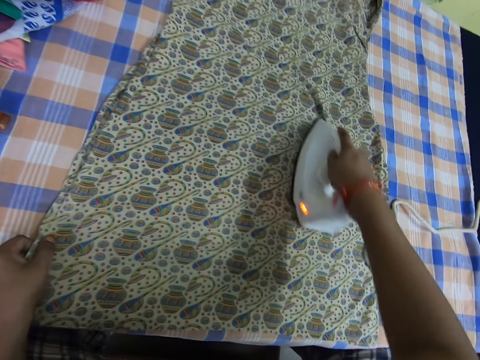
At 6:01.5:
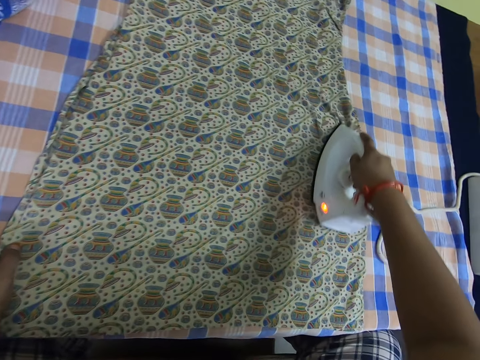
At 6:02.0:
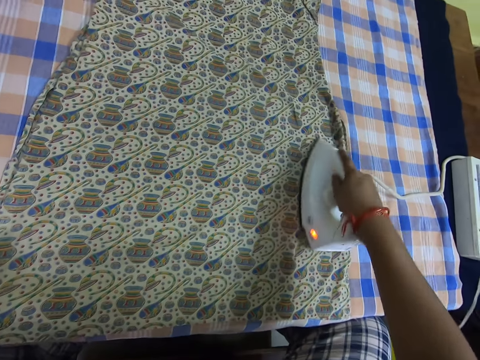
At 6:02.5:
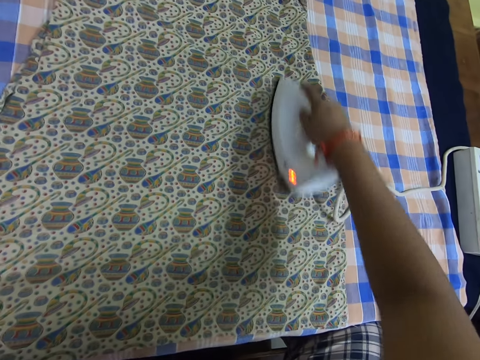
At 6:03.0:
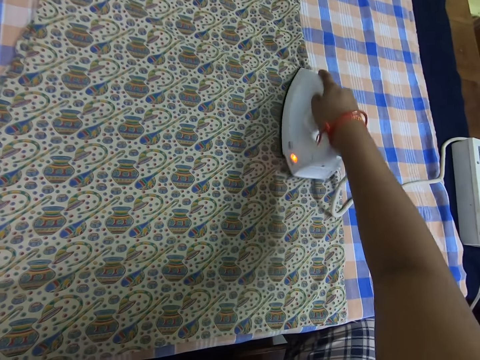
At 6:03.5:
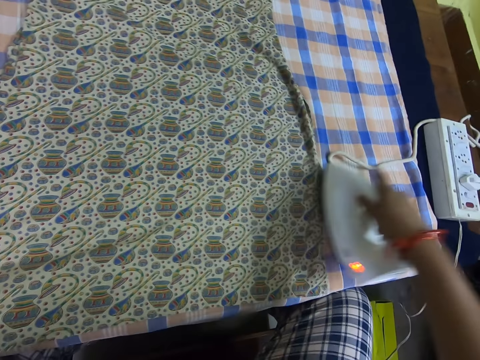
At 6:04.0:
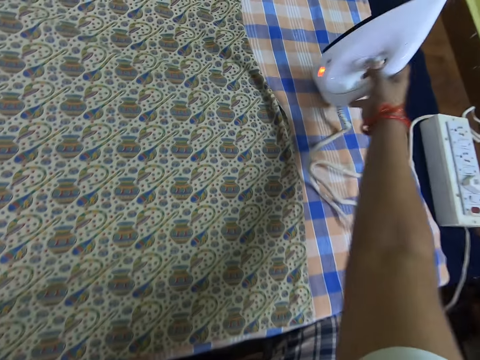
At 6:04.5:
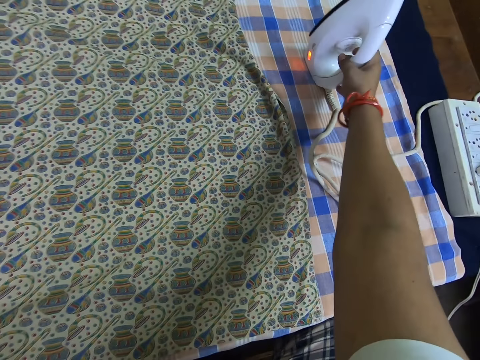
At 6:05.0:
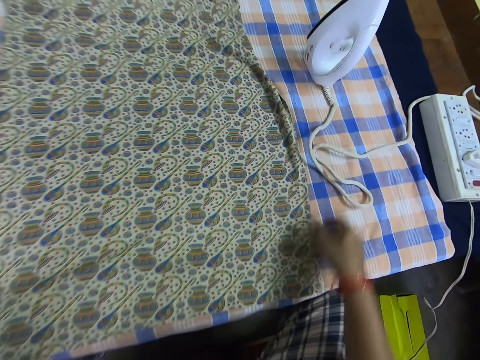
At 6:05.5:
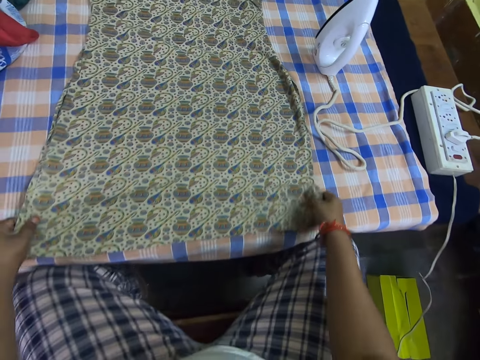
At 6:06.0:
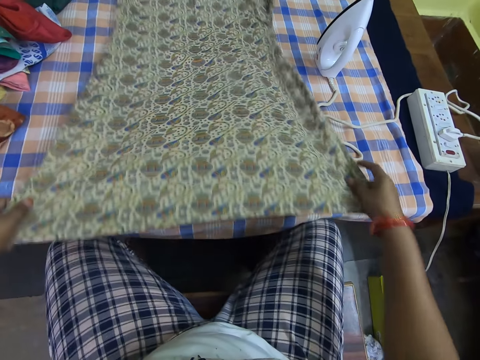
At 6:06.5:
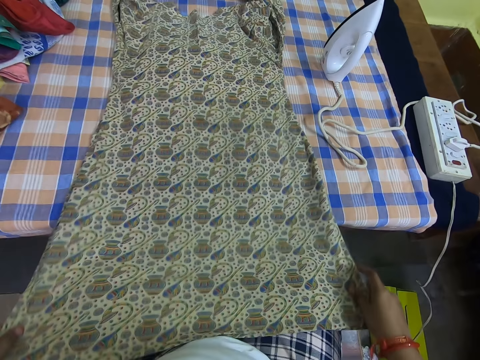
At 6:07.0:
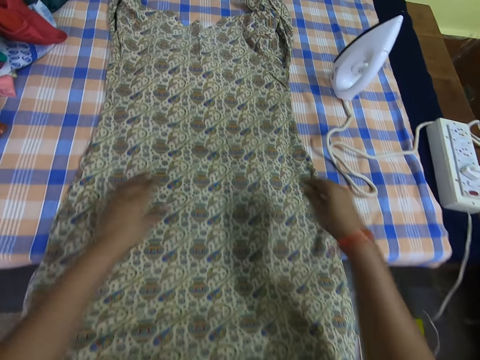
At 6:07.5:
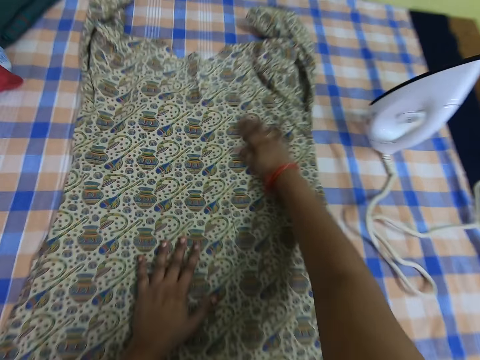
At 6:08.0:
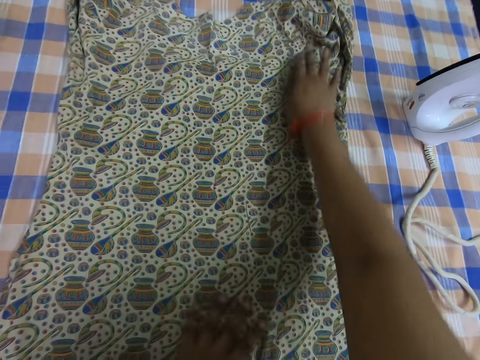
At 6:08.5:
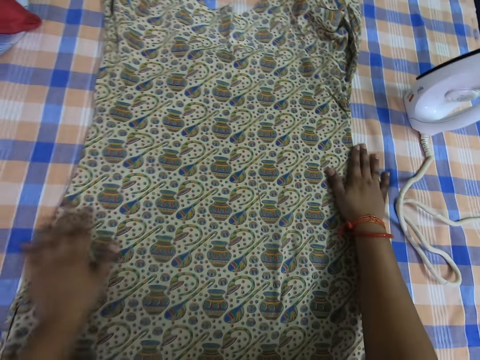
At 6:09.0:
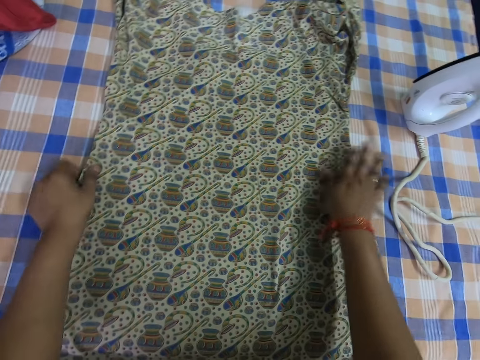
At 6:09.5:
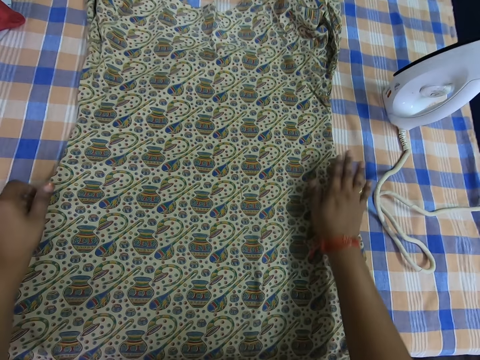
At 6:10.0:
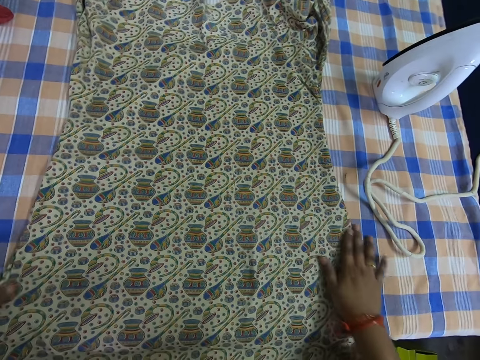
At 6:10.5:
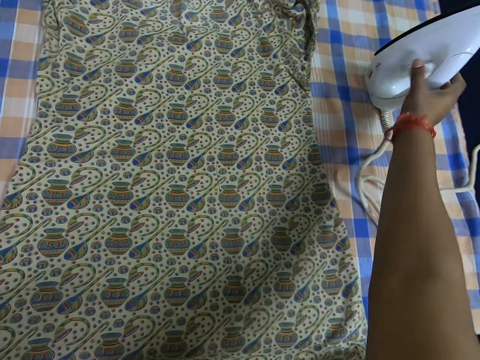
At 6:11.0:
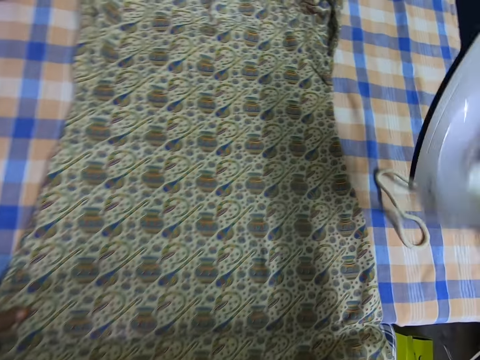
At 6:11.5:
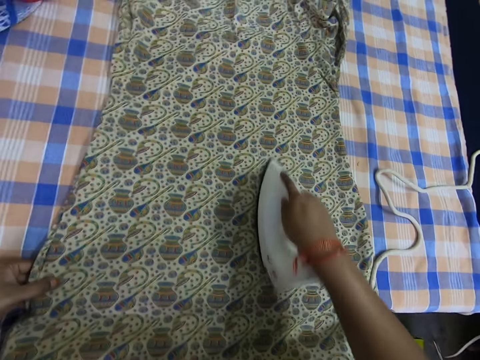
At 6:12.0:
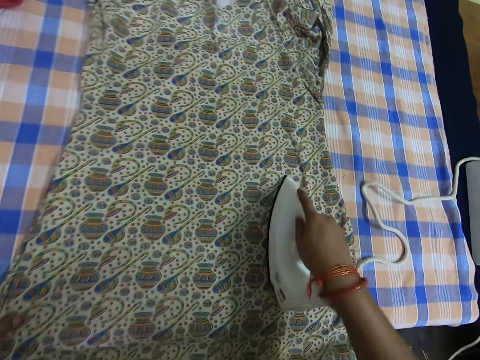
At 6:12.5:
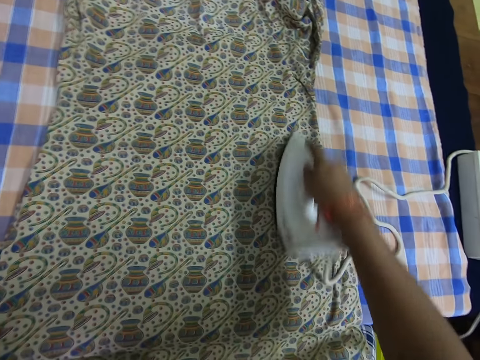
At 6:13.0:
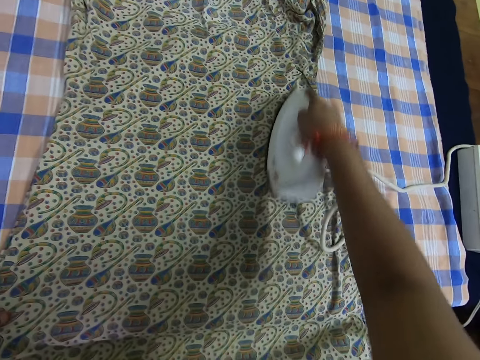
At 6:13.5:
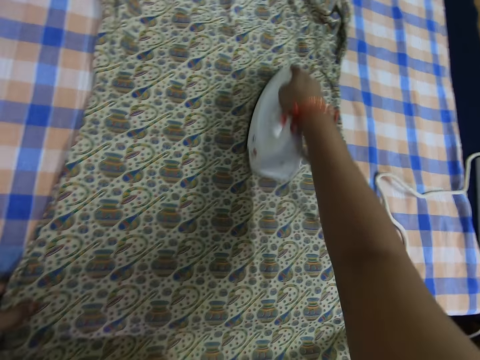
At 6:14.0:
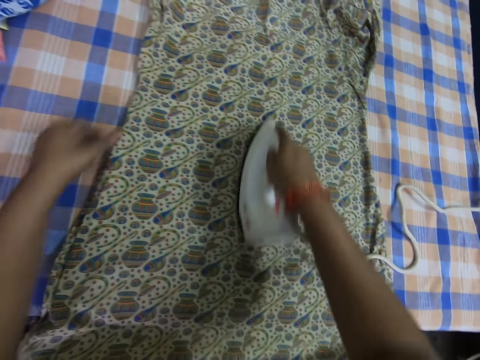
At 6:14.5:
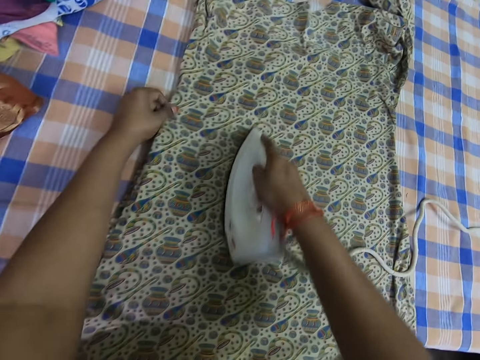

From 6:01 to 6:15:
The camera wearer drops the pressing iron on the table. They pull the cloth. They adjust the cloth on the table. They pick up the pressing iron from the table. They iron the cloth on the bed with the pressing iron.

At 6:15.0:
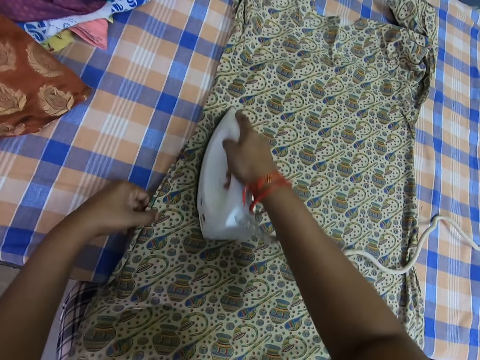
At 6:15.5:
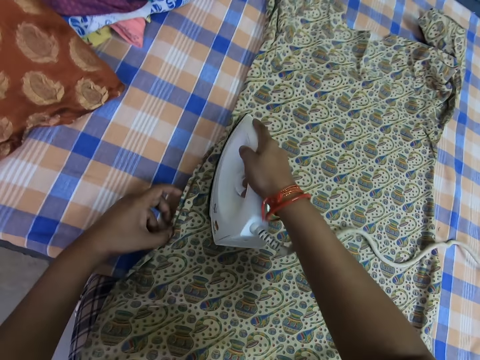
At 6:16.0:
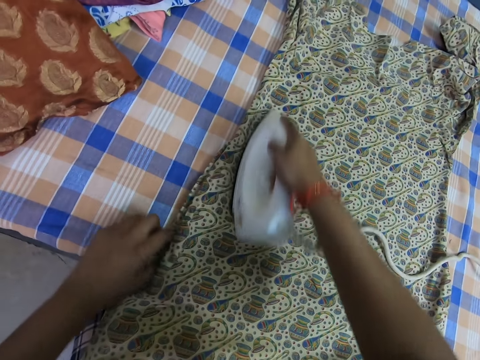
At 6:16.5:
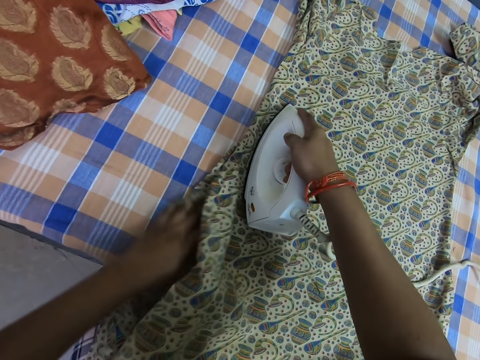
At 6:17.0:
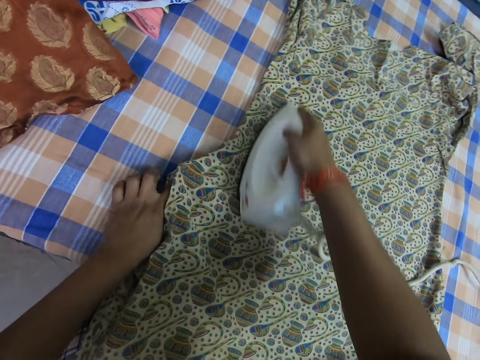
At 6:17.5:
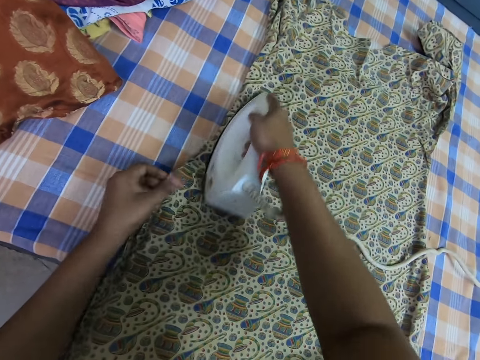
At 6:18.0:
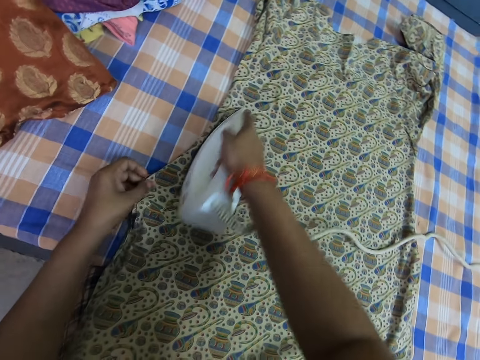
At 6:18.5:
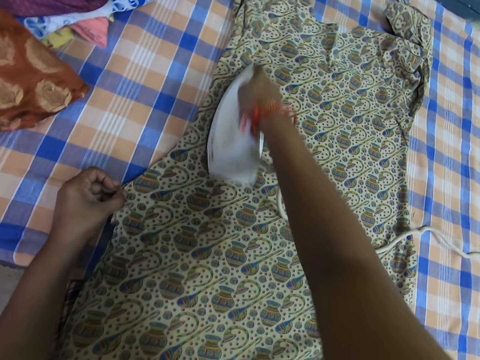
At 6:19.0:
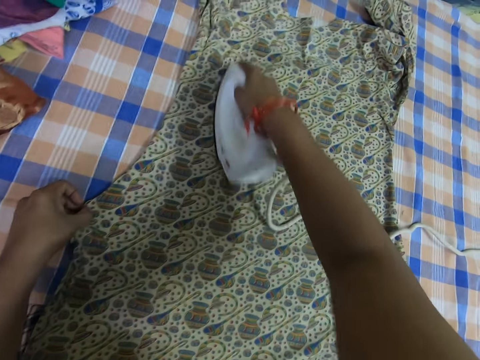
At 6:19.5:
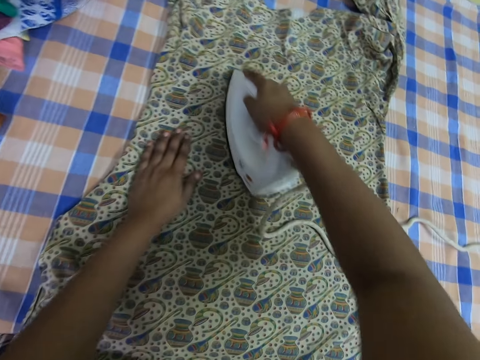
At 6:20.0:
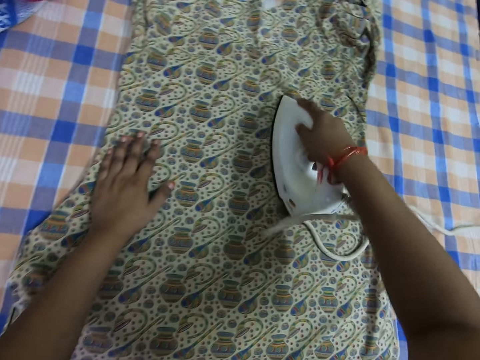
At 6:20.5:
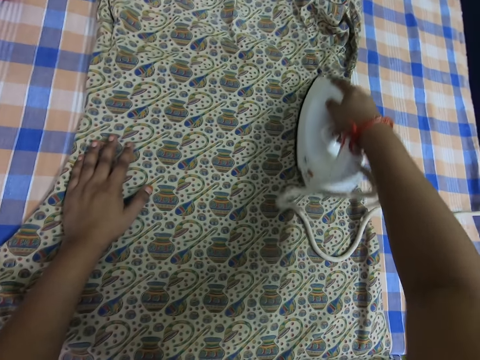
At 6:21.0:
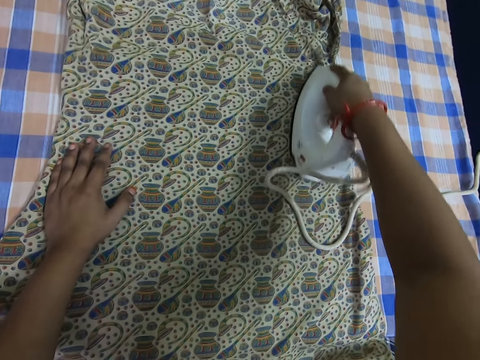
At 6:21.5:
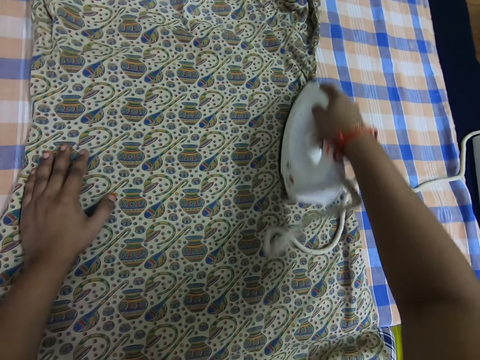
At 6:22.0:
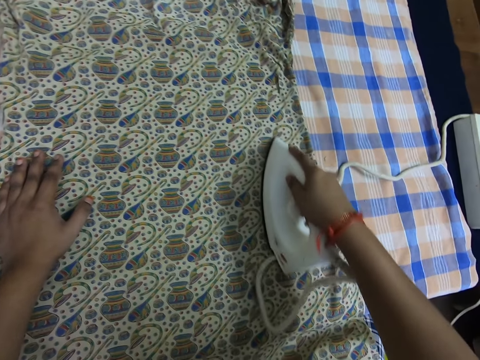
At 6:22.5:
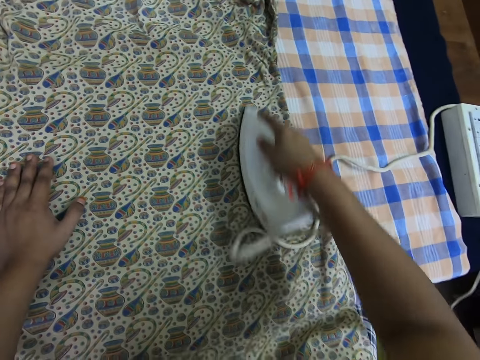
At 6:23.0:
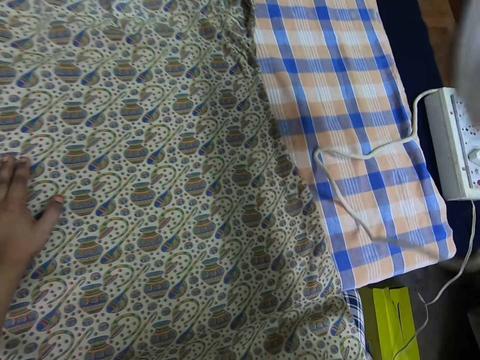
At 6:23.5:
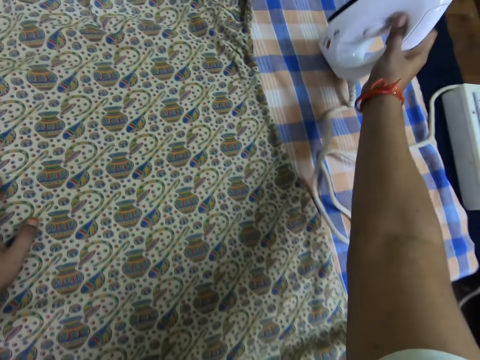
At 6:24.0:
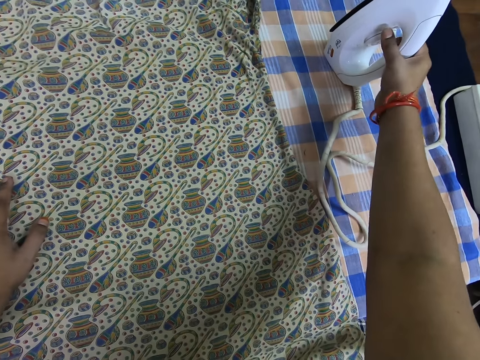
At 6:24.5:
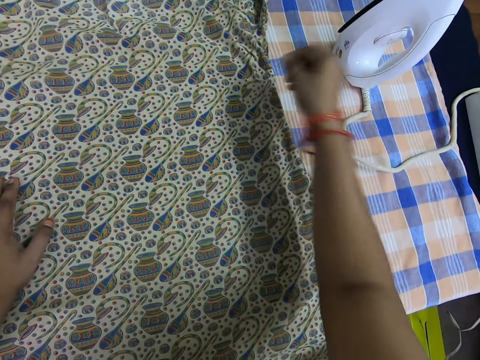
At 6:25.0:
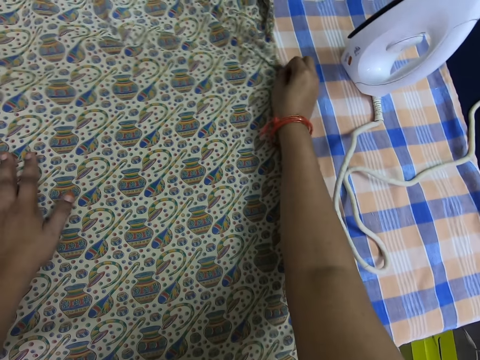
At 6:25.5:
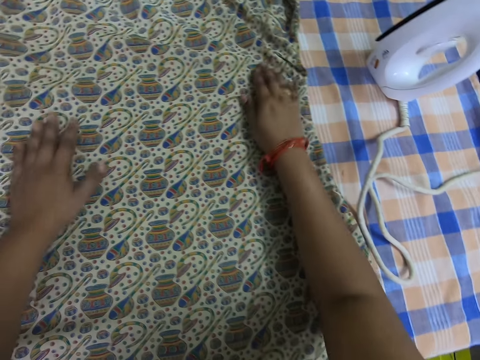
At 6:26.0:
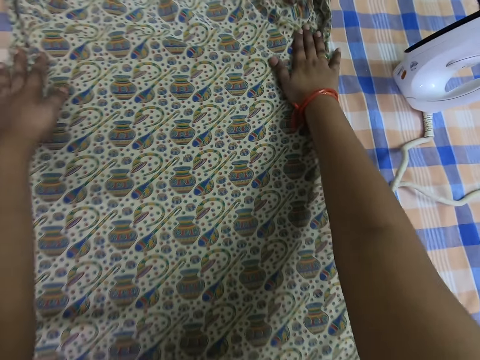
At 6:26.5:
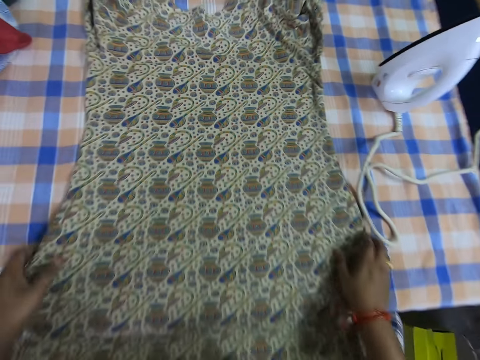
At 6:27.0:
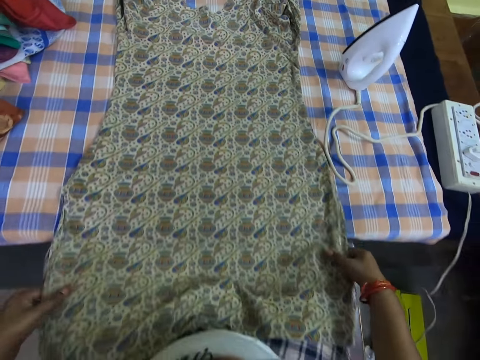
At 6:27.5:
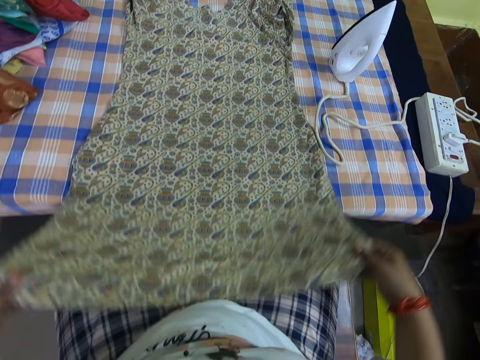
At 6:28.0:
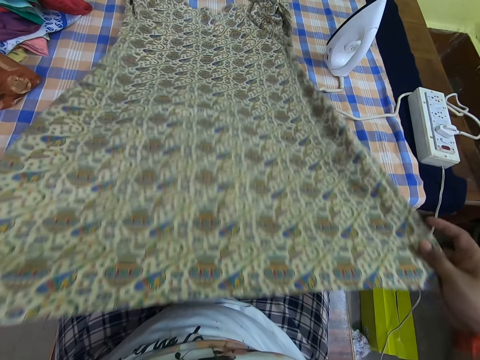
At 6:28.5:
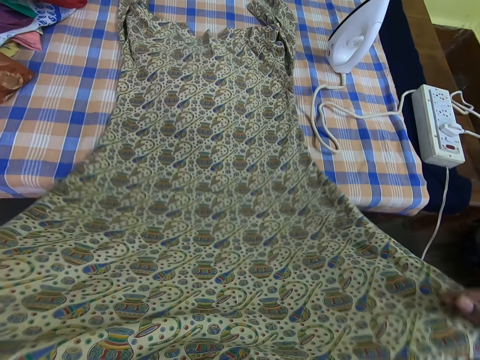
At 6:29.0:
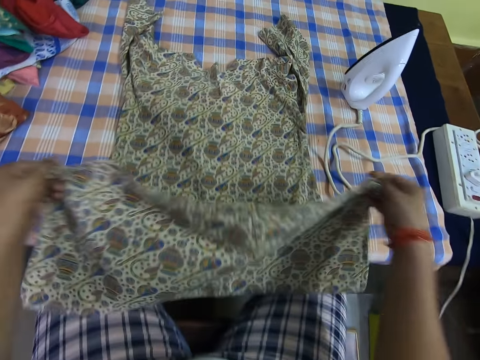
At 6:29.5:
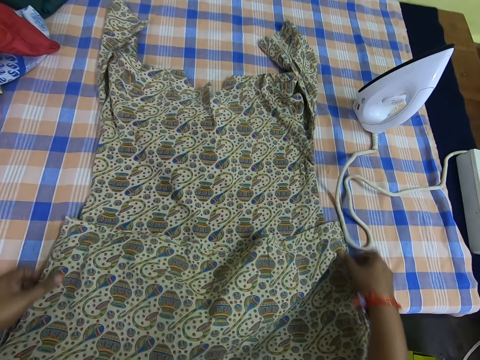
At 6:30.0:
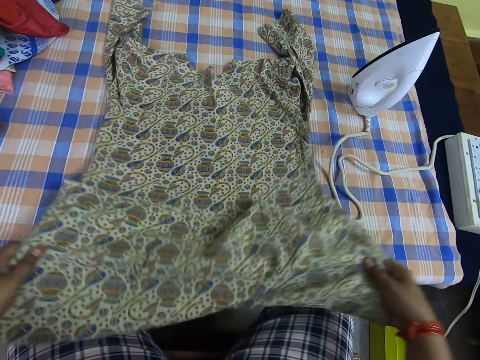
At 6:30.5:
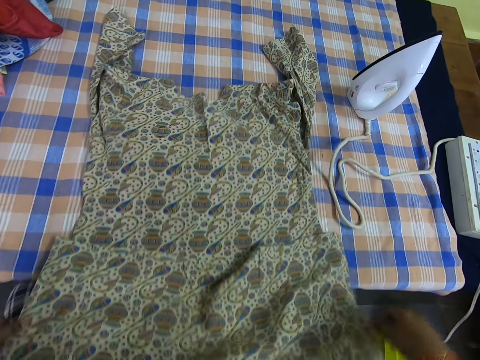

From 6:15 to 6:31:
The camera wearer adjusts the cloth. They iron the cloth. They drop the pressing iron on the table. They pull the cloth. They adjust the cloth on the table. They fold the cloth. They adjust the cloth.
